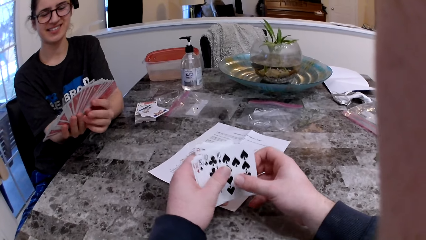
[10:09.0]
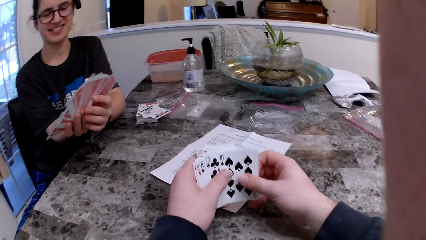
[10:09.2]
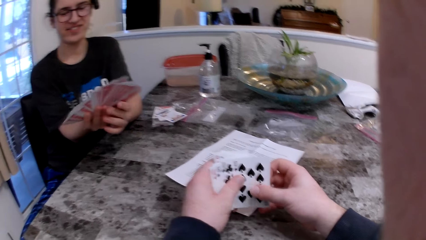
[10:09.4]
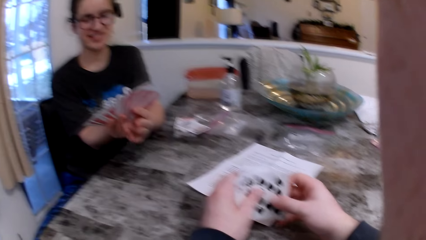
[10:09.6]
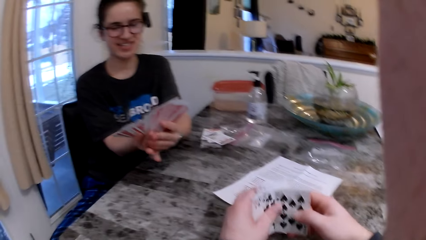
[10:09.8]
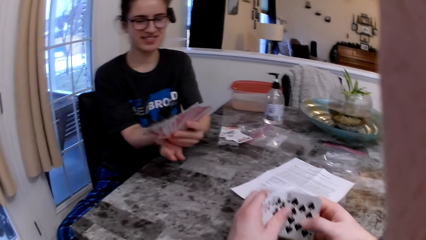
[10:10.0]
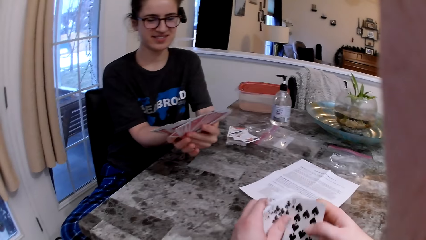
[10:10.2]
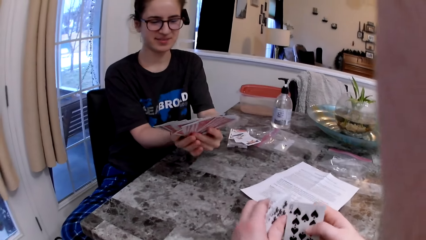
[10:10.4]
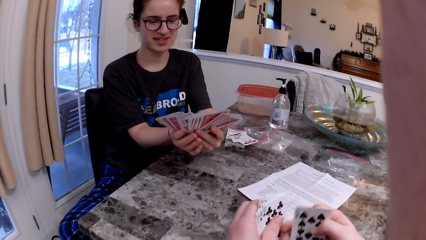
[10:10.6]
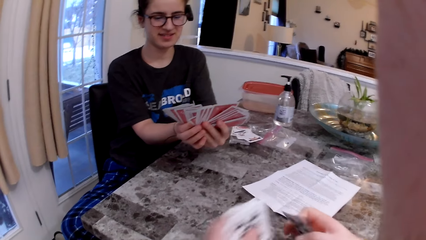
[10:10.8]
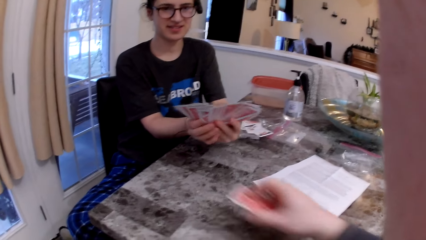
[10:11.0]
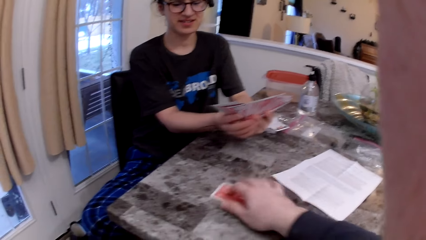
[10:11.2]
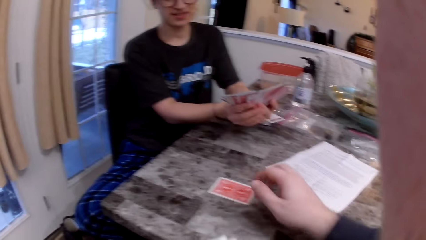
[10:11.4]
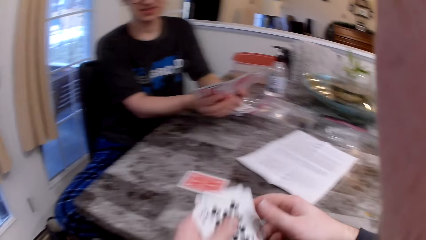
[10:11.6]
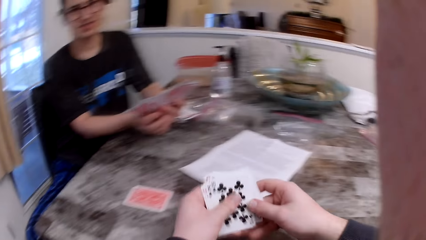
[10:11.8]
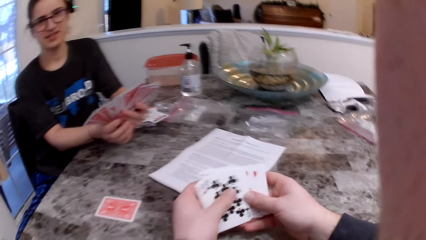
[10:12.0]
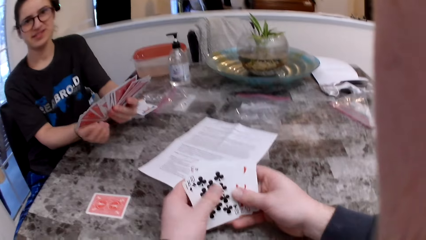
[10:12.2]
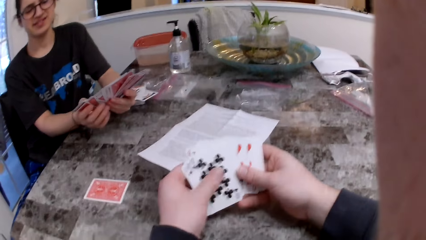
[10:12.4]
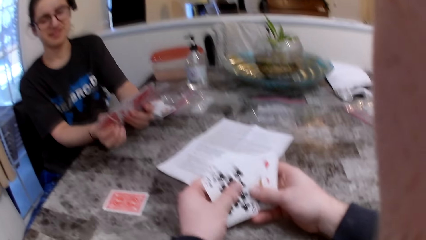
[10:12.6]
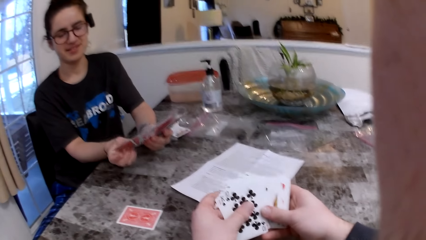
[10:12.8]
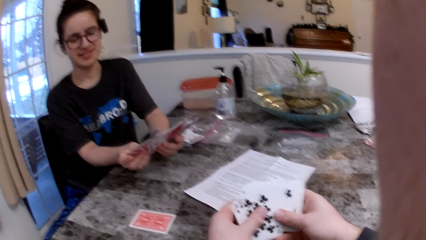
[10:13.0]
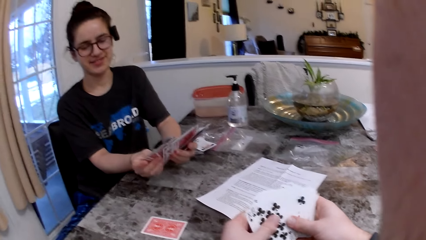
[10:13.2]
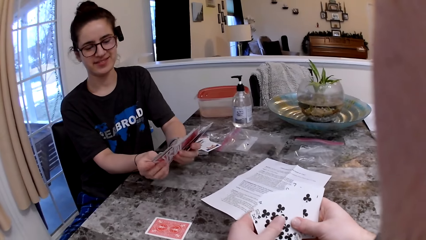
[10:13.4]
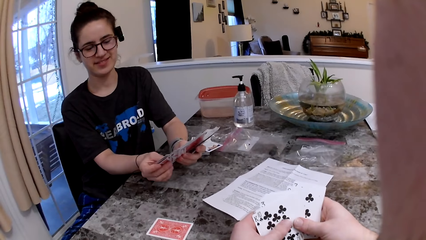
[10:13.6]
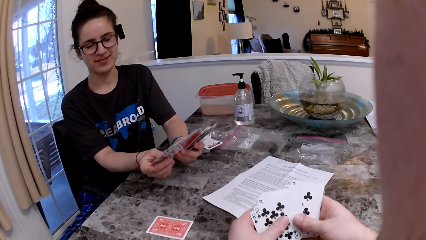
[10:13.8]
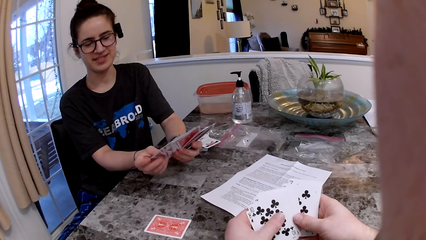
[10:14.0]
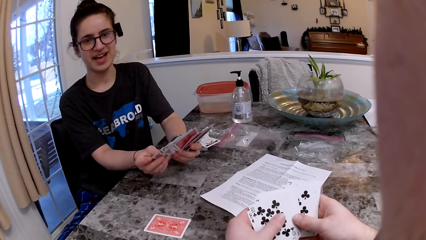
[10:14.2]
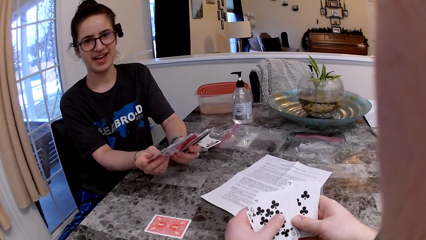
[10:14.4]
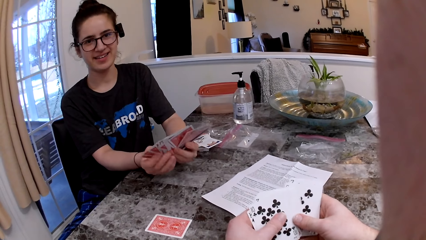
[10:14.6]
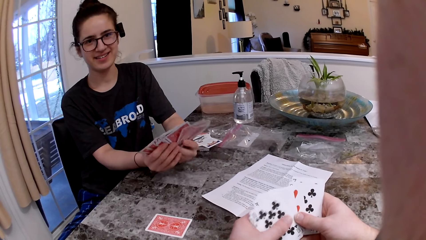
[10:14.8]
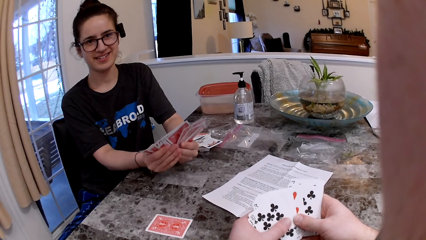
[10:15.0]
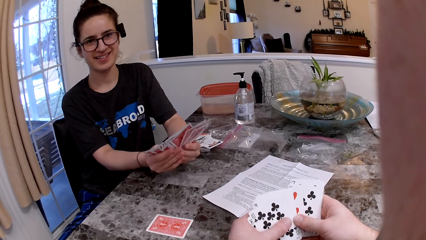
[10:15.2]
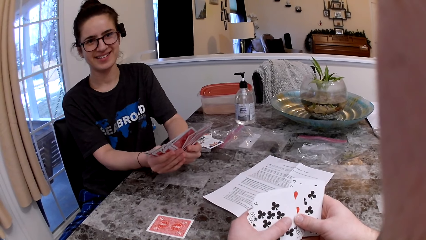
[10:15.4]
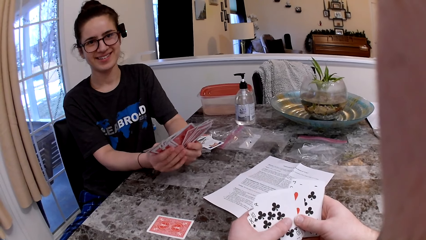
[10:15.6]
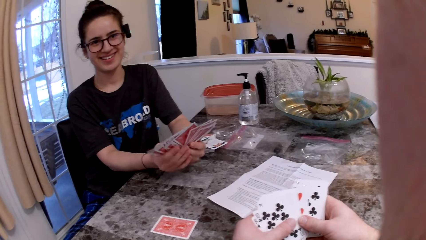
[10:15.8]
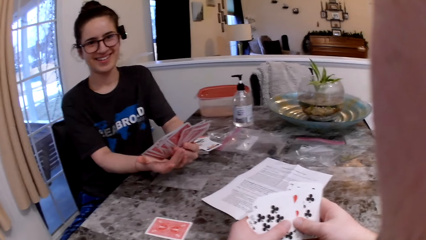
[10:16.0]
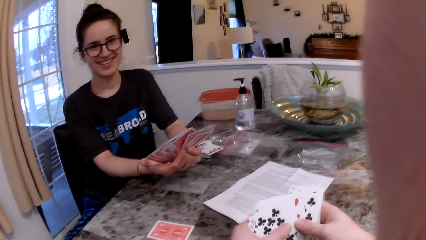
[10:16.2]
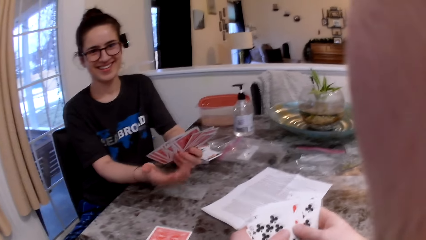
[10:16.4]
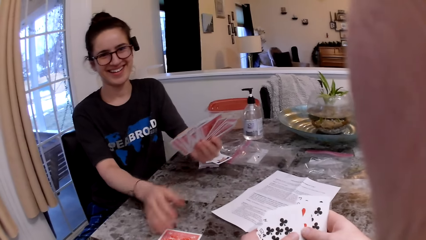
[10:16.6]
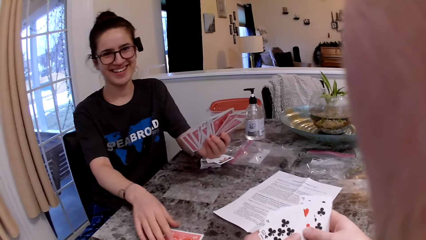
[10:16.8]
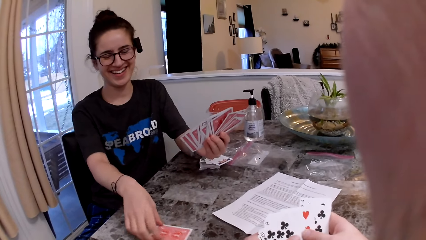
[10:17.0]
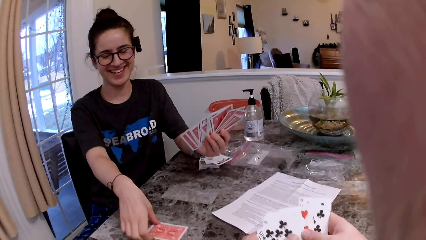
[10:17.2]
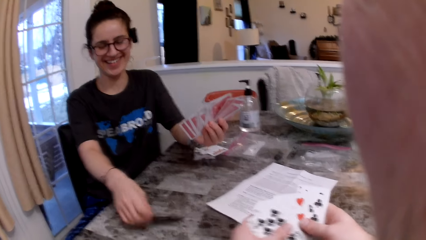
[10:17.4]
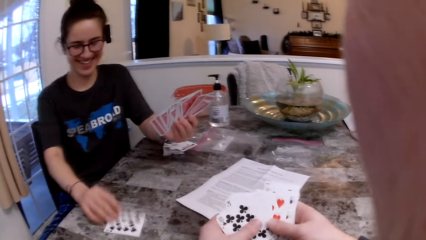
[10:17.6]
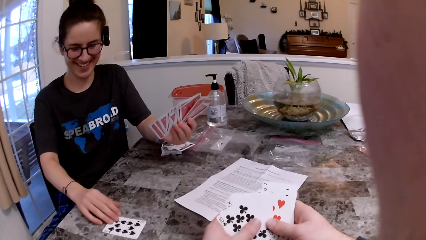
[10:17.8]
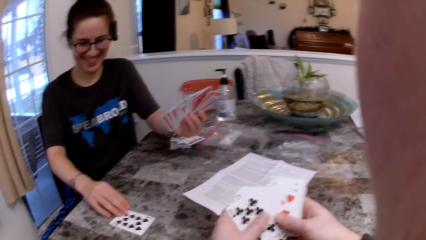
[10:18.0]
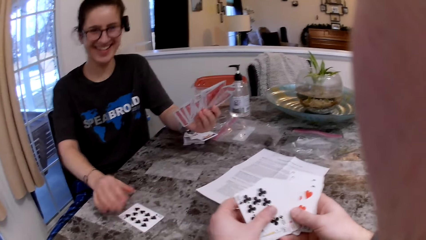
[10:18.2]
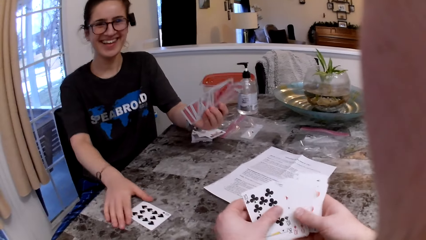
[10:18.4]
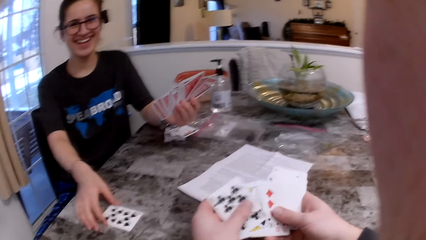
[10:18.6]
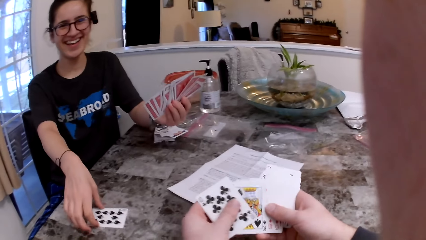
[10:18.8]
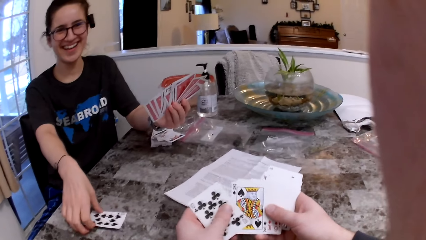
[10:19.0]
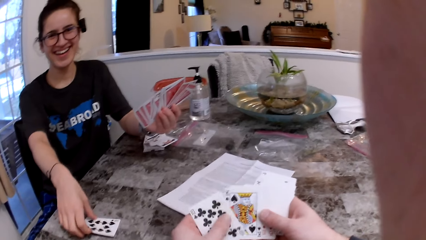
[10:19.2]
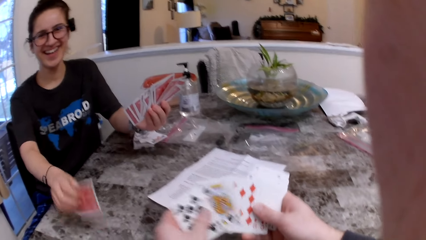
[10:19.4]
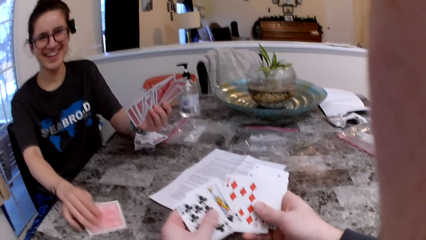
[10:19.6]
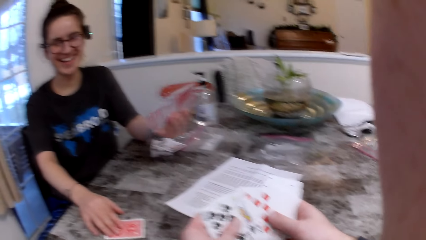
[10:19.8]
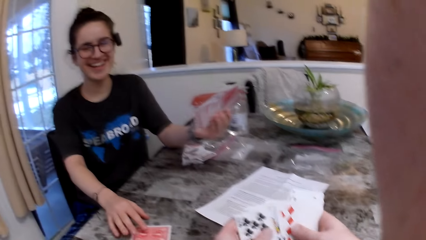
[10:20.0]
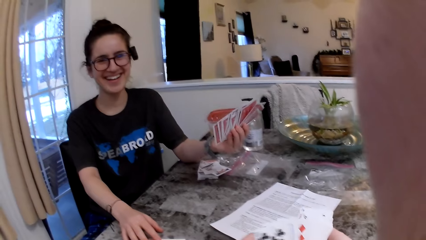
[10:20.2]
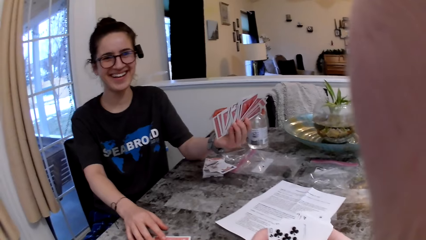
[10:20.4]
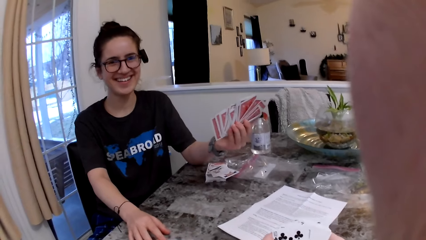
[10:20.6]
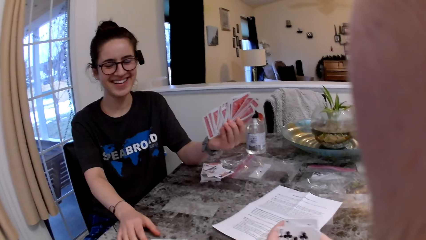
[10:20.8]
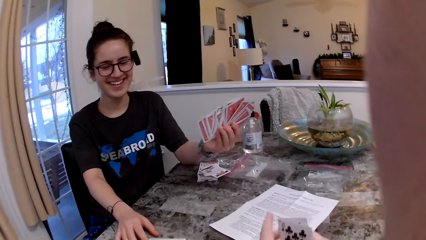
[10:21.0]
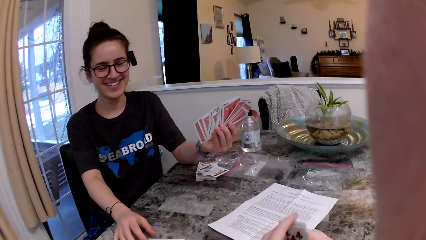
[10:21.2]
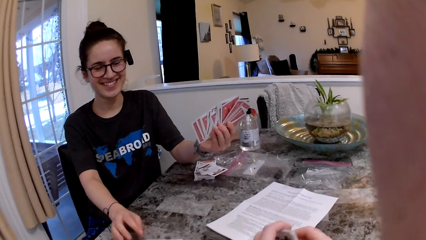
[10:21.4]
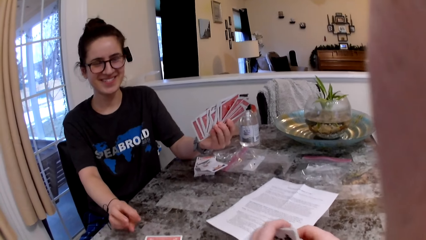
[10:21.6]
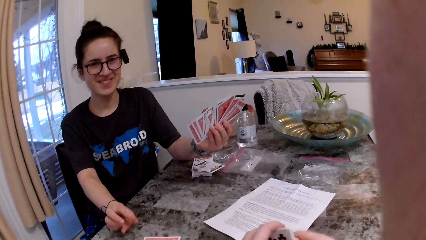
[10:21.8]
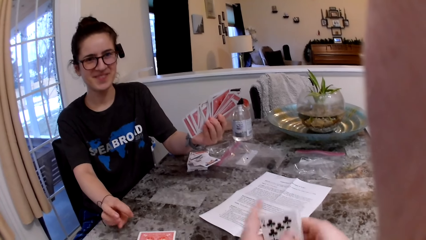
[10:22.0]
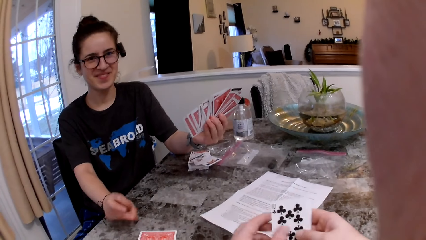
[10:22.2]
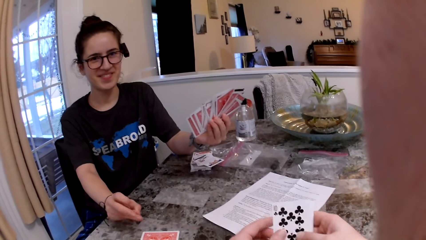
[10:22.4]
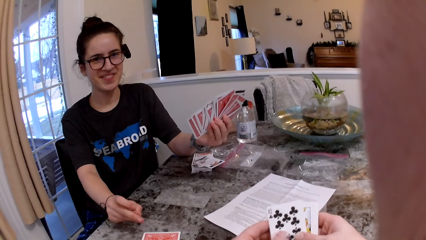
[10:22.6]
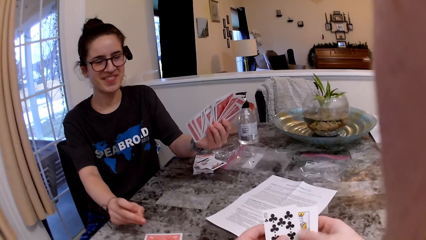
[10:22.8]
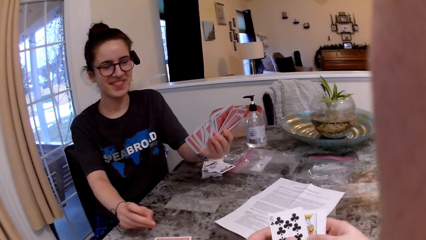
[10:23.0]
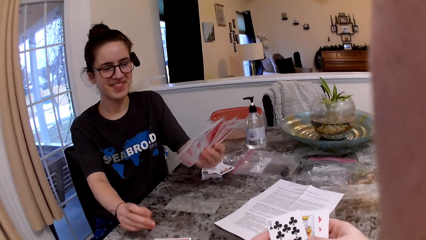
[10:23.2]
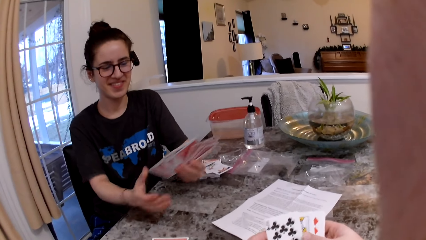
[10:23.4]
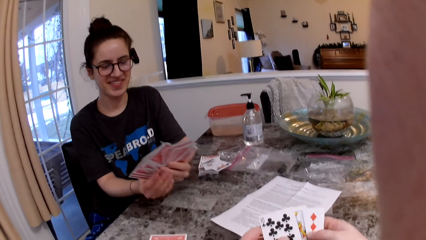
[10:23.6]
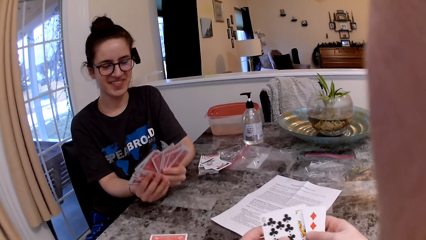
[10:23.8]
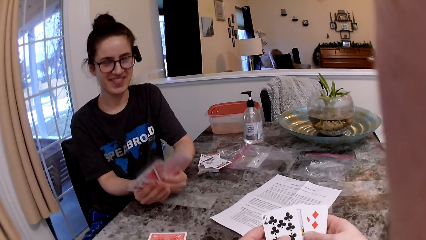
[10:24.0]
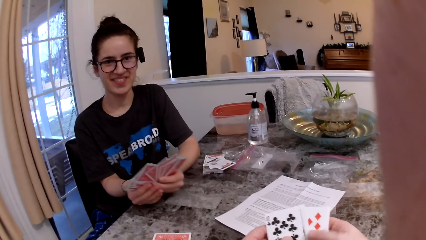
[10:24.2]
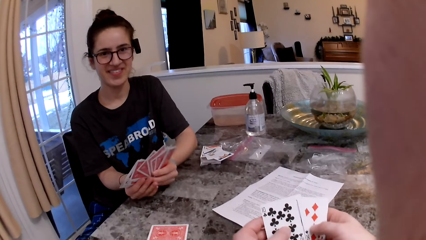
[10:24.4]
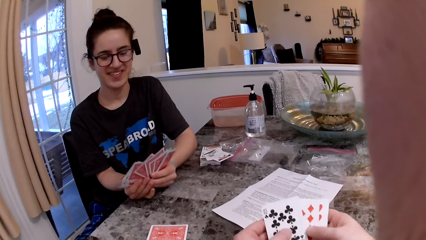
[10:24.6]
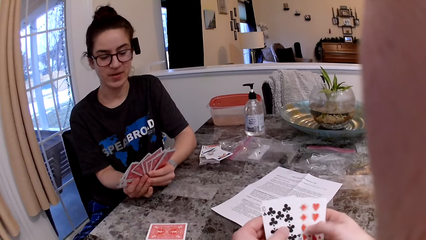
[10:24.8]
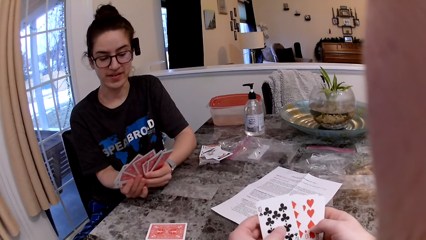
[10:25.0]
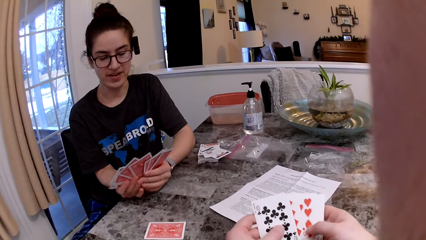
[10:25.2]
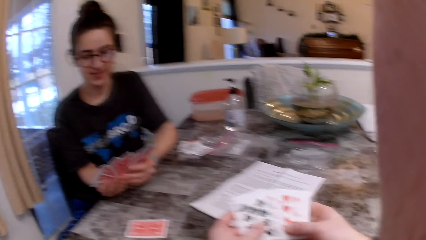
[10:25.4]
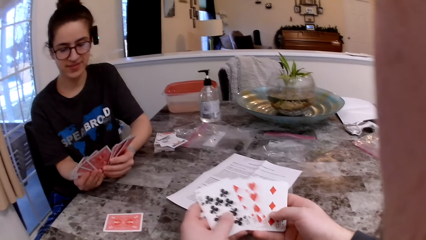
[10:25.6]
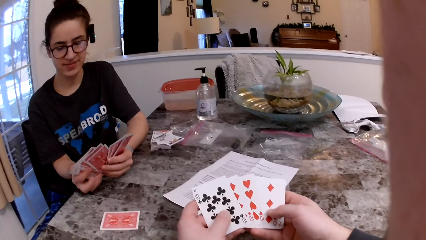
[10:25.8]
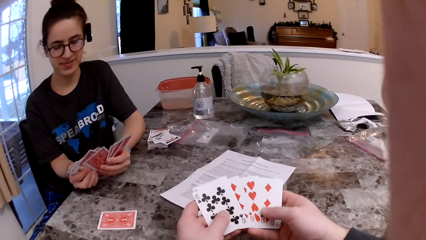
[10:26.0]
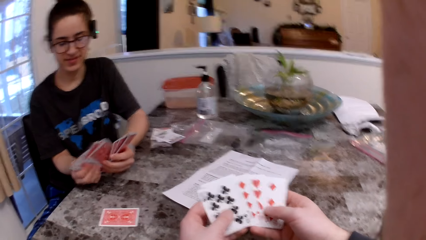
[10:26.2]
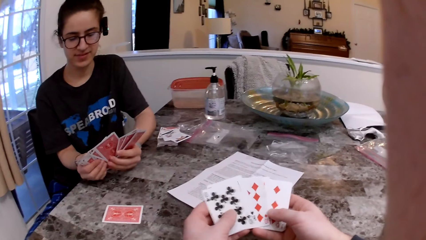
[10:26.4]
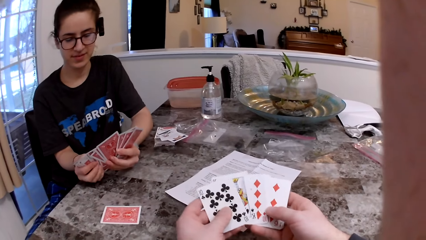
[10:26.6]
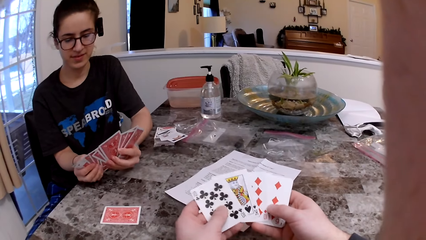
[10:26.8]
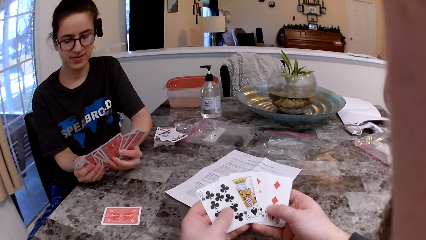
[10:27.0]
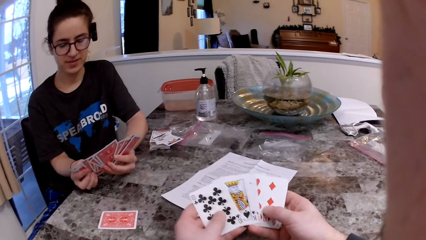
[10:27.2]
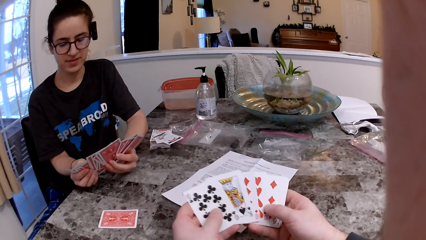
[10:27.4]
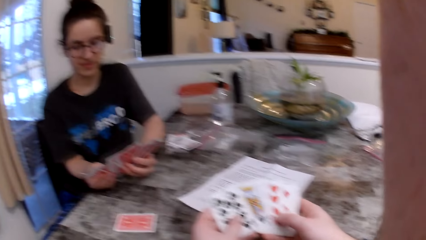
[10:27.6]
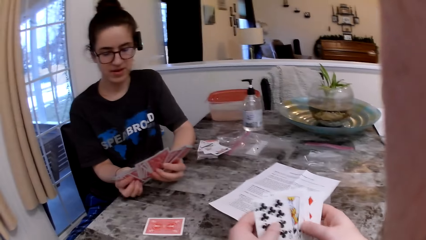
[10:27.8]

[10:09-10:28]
The camera wearer drops a card on the table with his right hand. The woman flips a card on the table with her right hand, turns the card on the table, and checks the cards.
